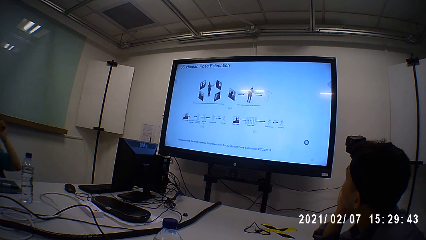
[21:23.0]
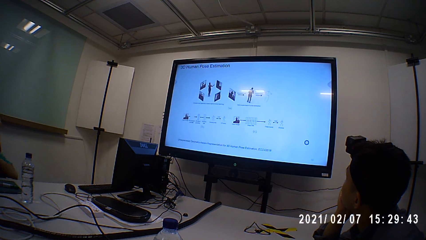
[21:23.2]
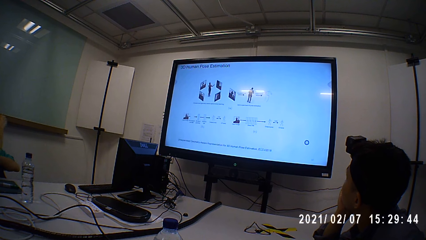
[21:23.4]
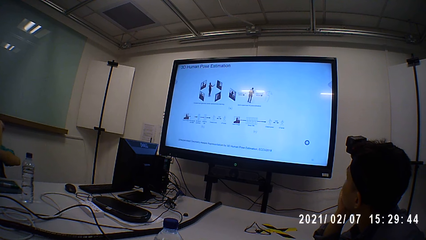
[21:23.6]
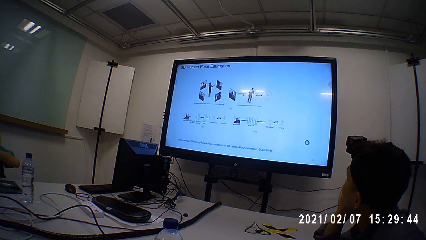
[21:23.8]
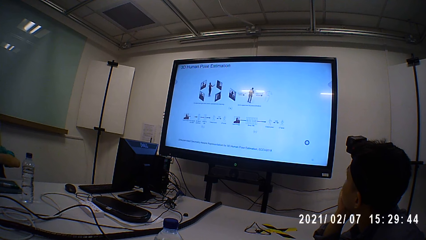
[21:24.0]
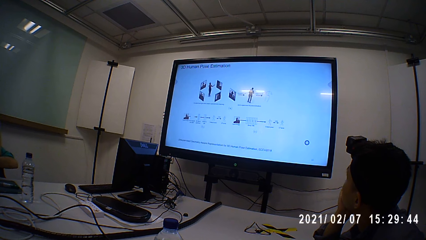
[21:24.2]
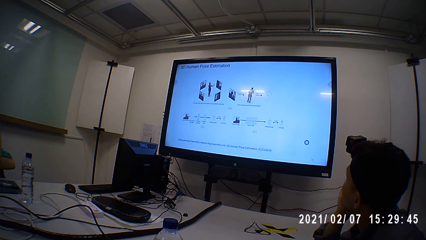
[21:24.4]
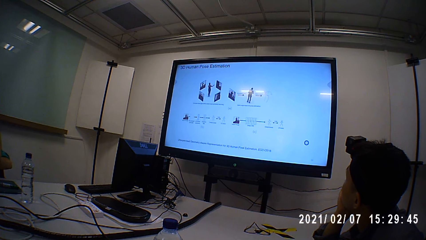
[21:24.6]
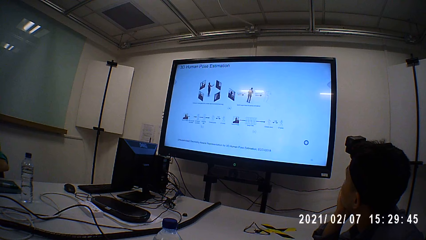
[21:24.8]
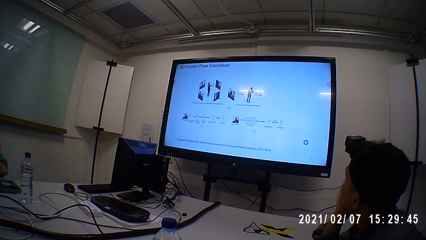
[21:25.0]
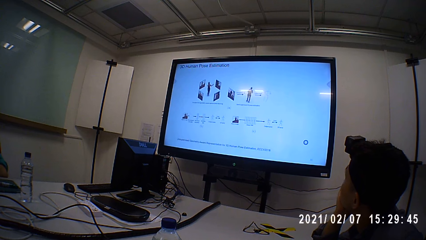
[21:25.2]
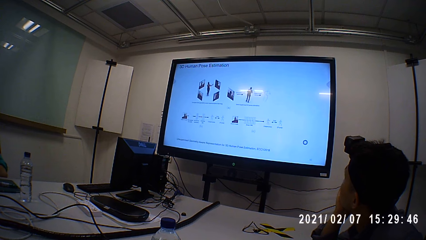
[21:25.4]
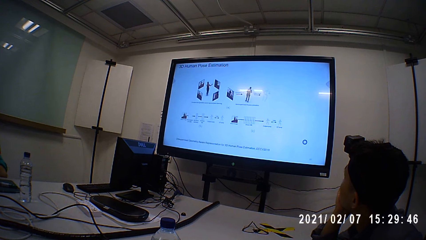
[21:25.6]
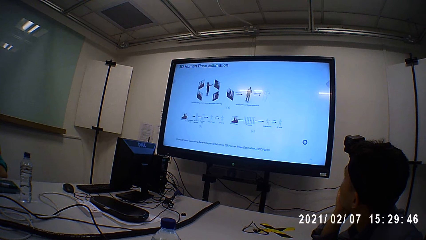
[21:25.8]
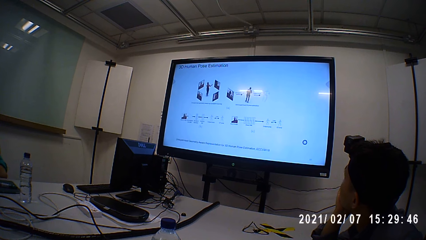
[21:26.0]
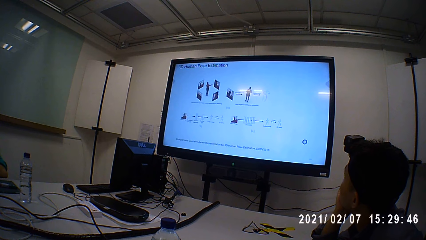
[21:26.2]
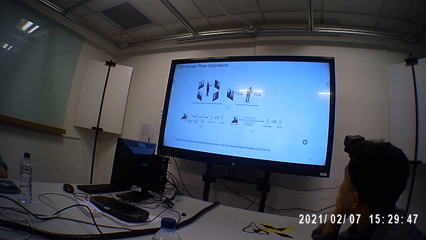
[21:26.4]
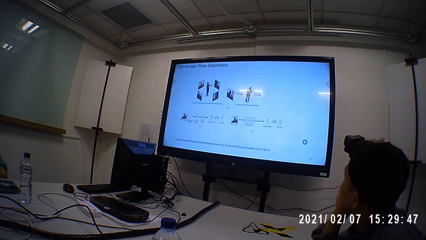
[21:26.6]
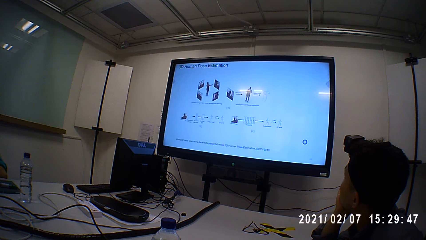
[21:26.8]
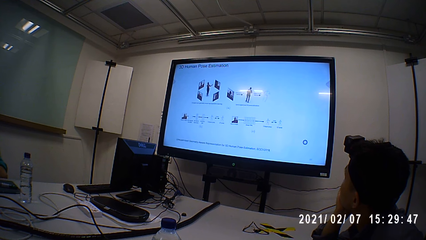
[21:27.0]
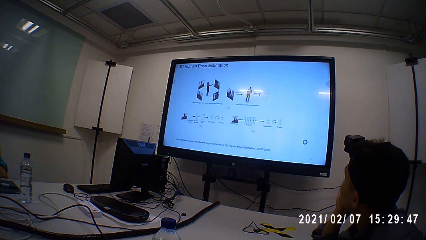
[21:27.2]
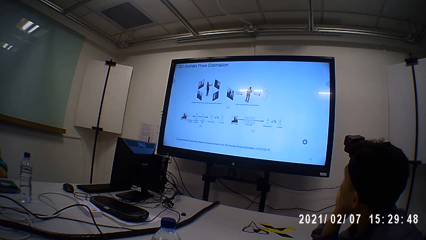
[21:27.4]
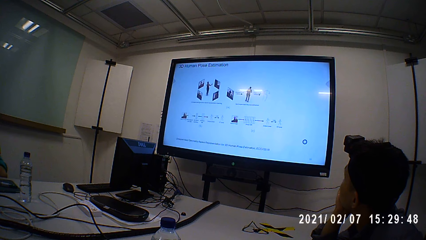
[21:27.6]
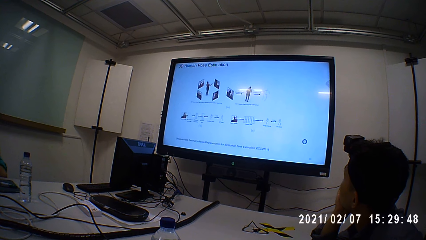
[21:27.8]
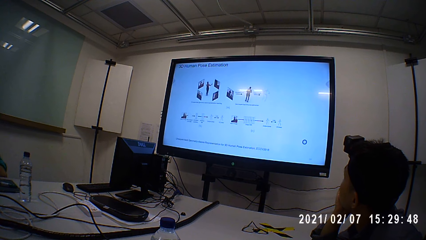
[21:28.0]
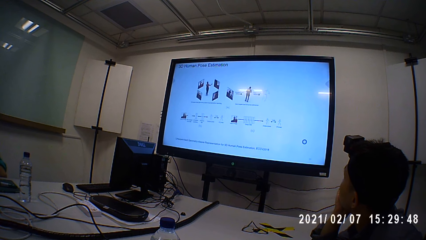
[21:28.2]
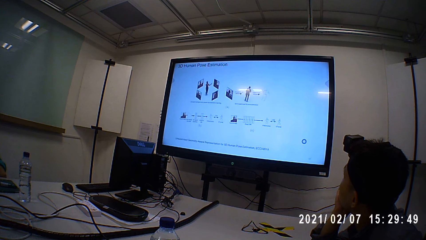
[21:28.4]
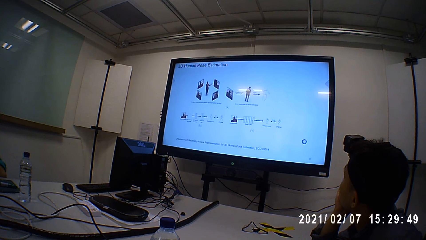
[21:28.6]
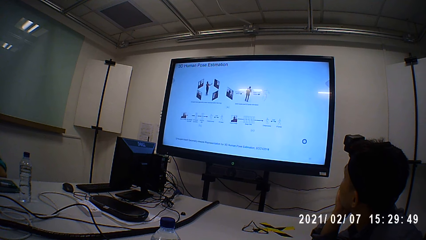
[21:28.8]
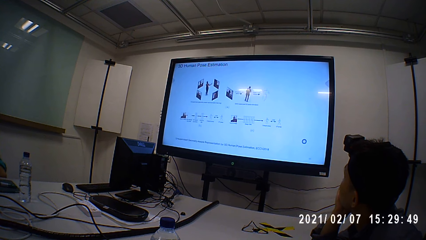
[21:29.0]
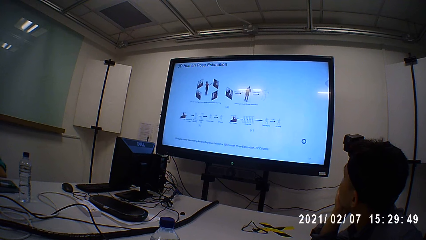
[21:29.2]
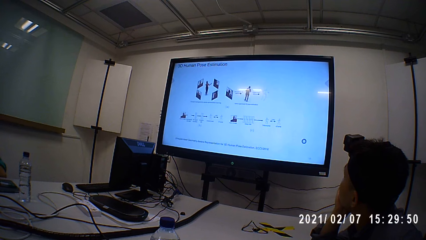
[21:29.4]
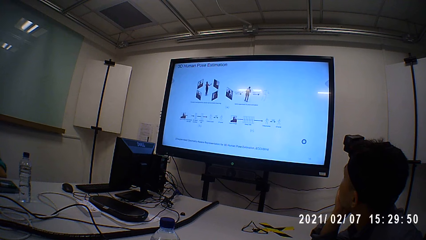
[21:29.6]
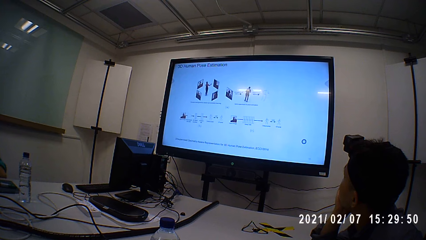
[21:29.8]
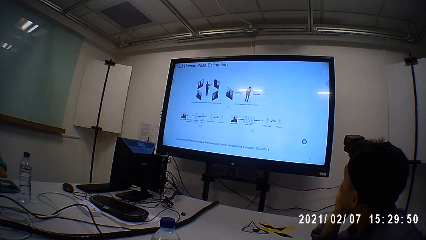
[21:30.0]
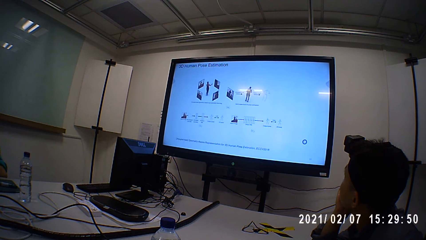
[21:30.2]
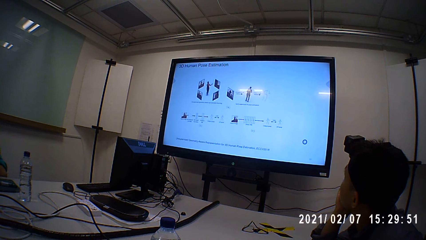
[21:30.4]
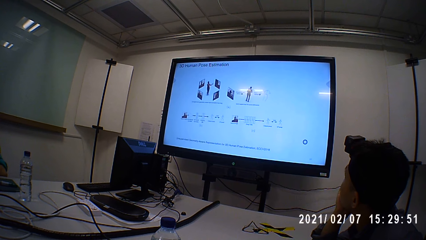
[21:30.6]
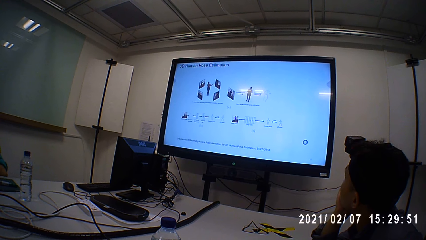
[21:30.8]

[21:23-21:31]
The camera wearer watches the film on the television with others.

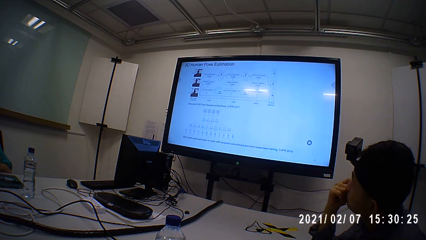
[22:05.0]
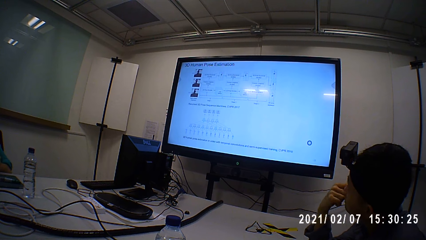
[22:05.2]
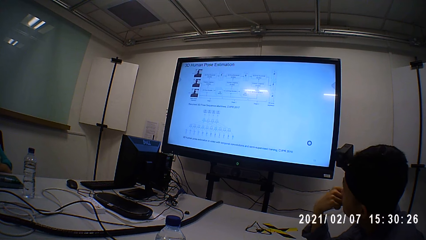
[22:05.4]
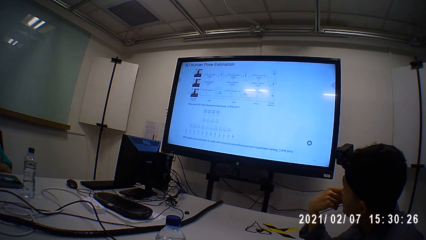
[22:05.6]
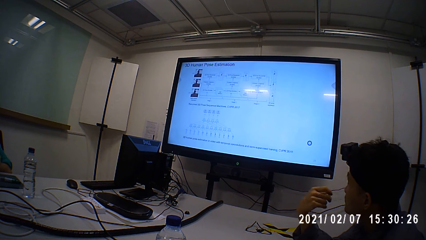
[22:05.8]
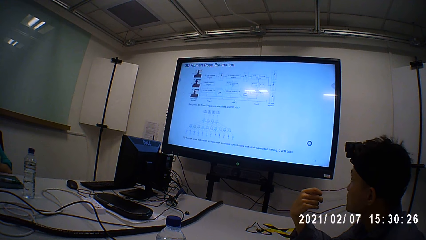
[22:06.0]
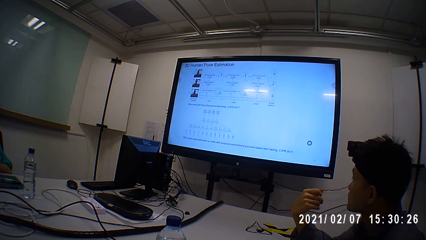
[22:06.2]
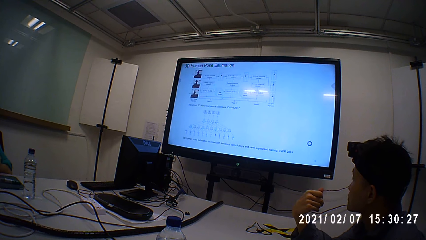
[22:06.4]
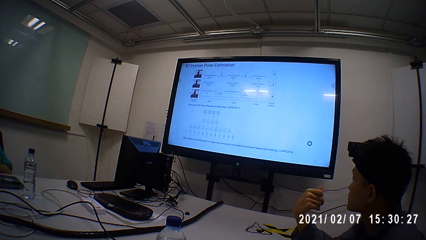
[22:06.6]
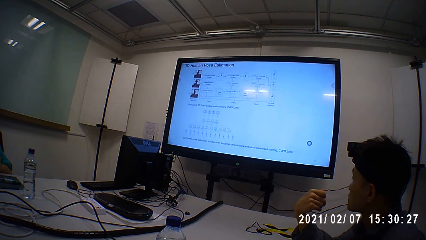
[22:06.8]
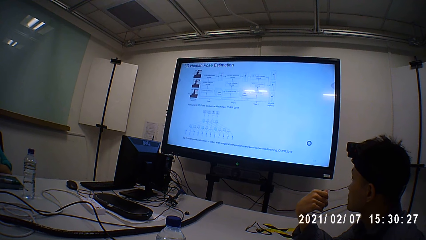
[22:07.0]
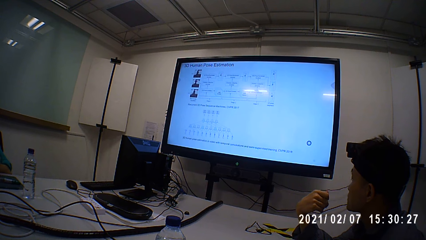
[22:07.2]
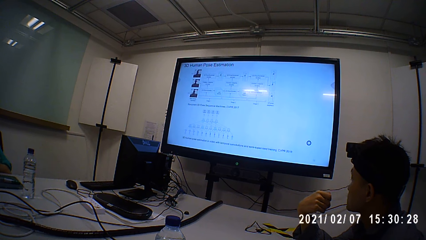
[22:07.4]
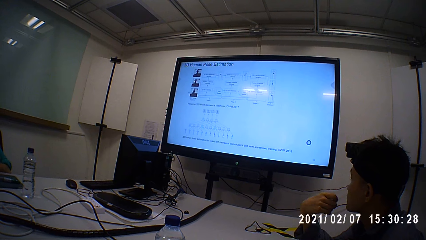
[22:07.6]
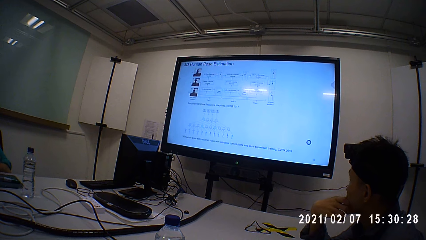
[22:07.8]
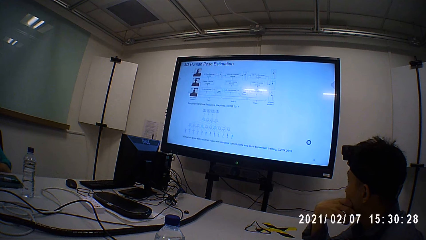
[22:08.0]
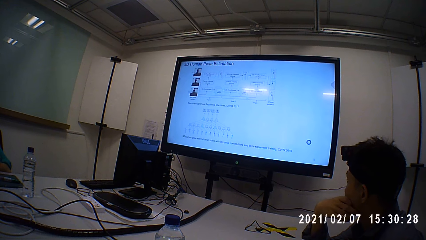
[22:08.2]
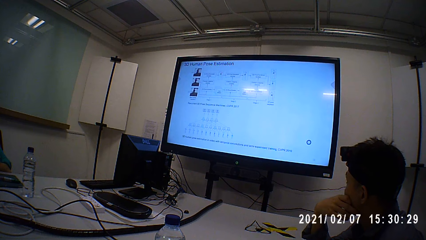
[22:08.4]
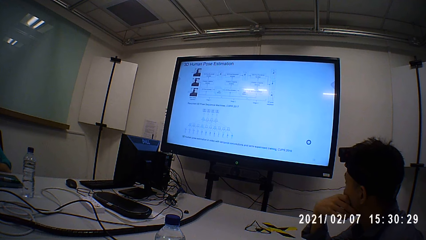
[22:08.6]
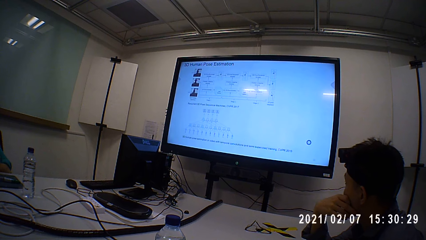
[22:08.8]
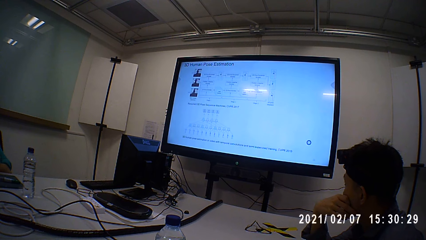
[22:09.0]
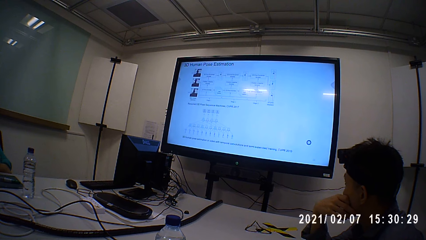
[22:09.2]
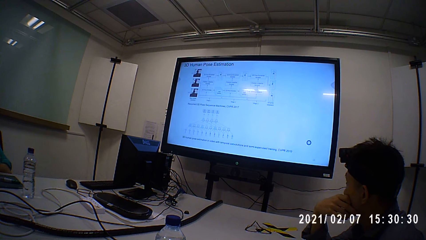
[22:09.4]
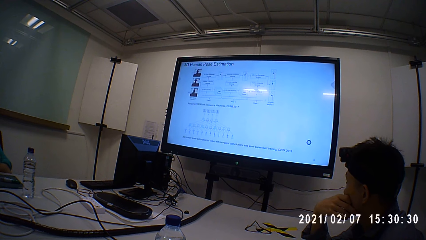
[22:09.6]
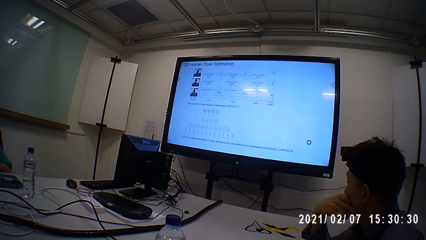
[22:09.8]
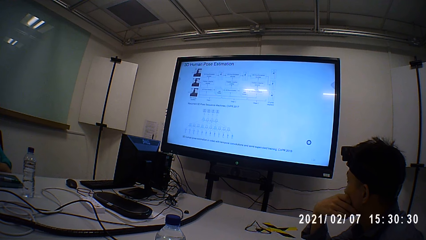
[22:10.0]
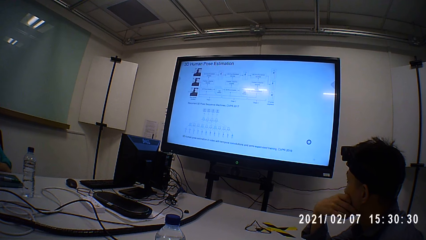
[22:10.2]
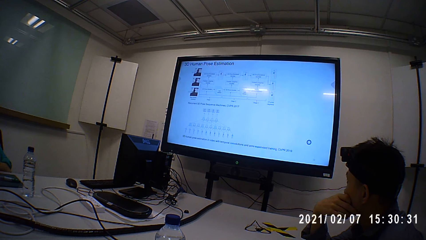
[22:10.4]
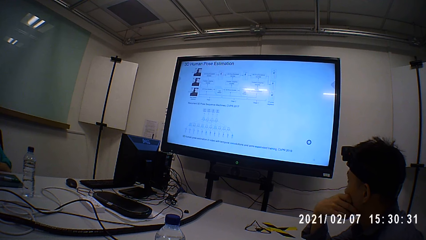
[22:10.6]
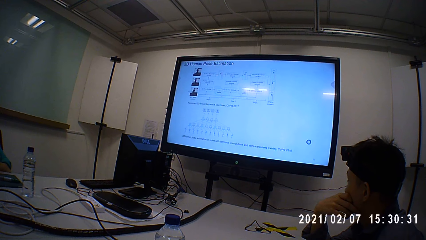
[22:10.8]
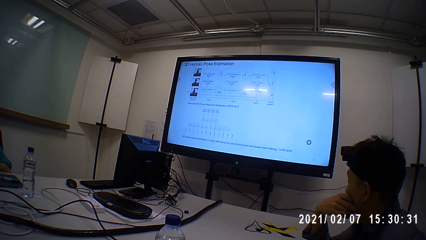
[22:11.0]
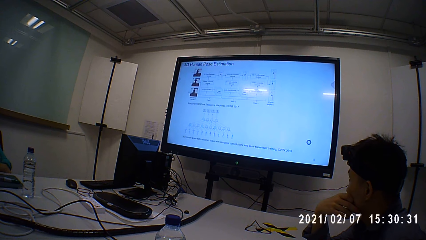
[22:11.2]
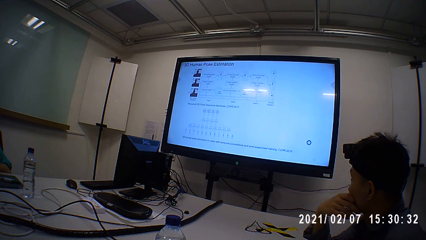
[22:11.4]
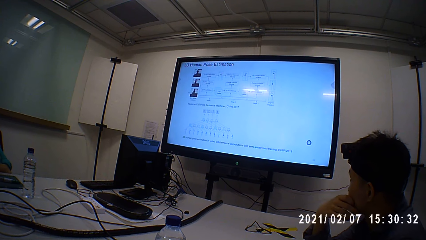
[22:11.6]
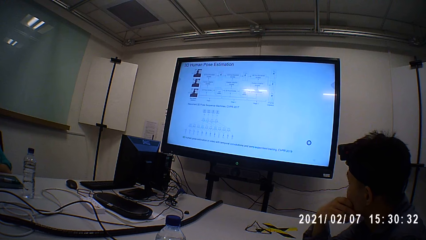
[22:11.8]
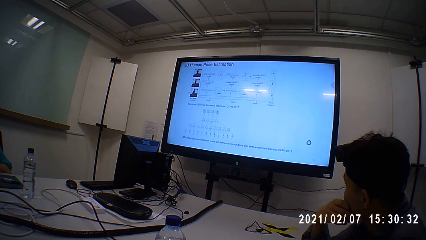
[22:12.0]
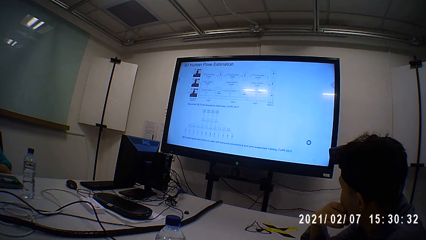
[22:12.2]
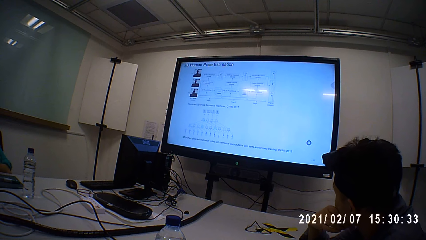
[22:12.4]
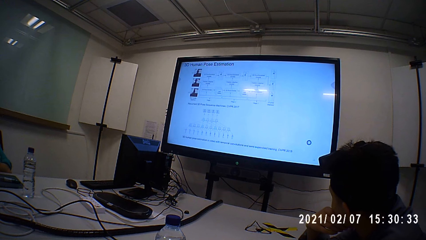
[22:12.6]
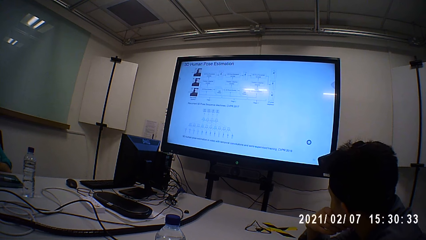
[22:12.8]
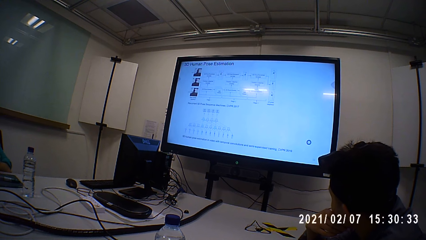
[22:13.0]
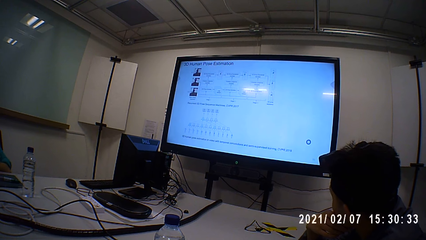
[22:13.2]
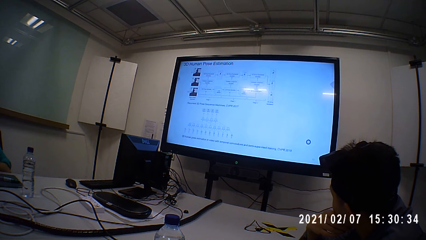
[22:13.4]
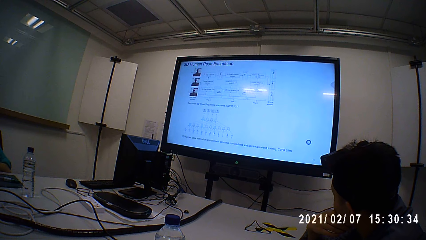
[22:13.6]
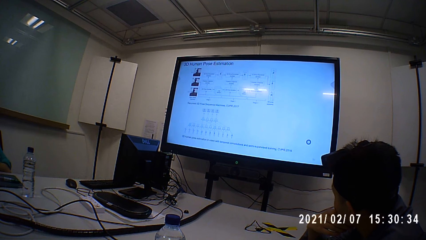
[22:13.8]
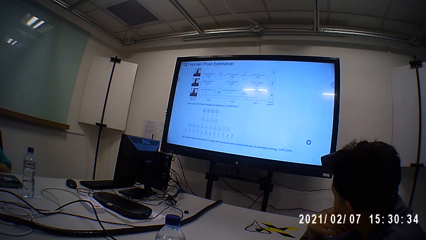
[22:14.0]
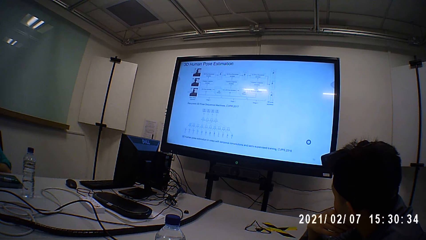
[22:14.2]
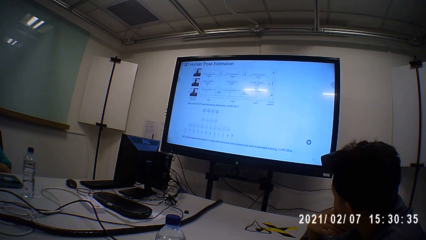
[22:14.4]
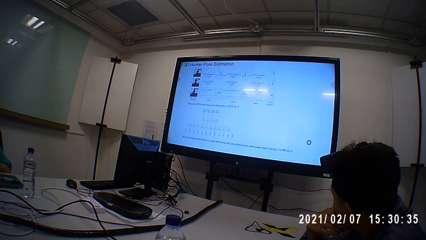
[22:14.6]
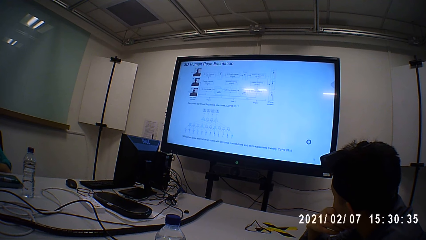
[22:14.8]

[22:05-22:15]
A person stares at the right hand thumb. The camera wearer grabs the chin with a right hand. They watch the film on the television with others.
